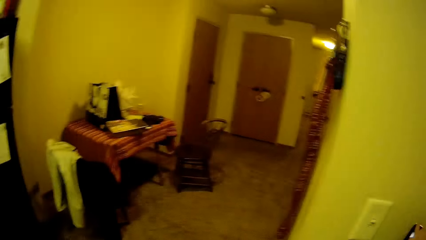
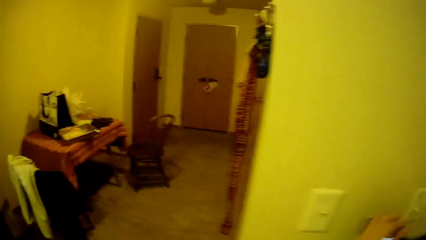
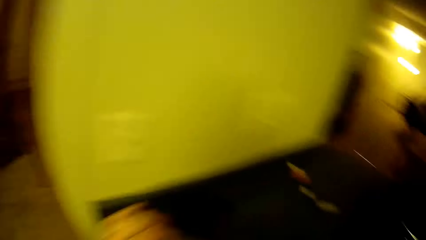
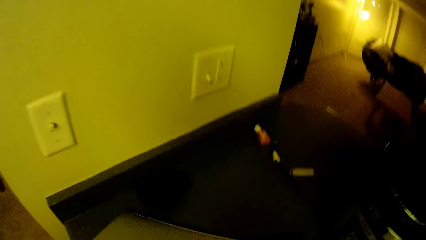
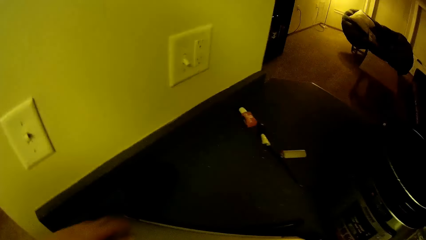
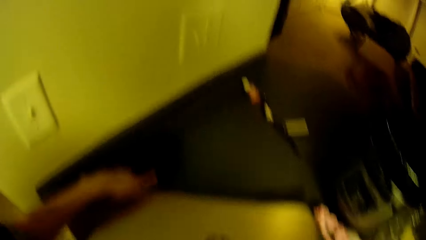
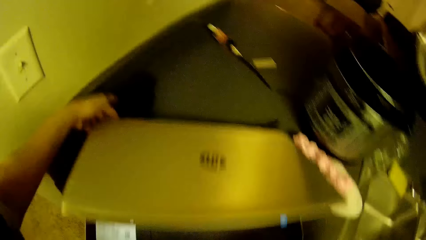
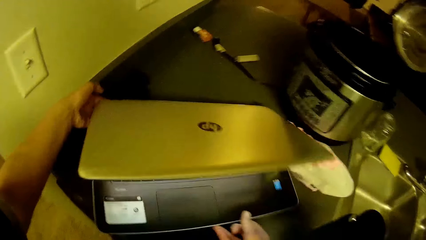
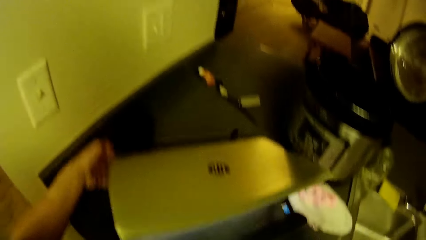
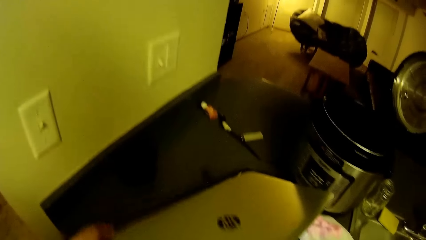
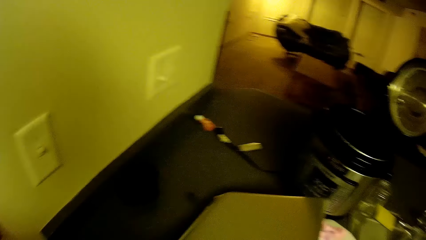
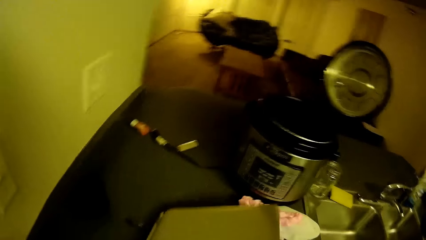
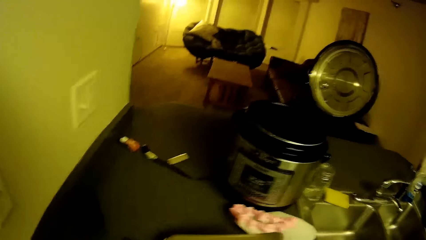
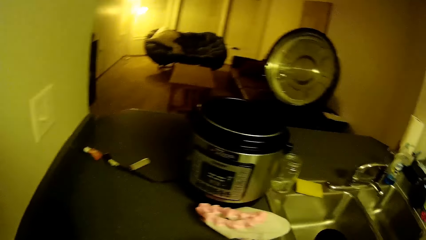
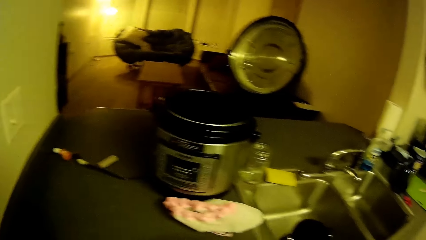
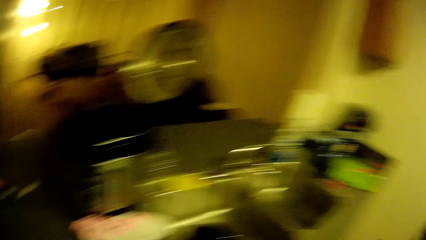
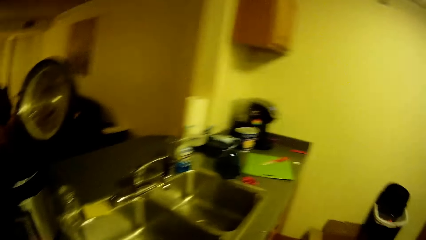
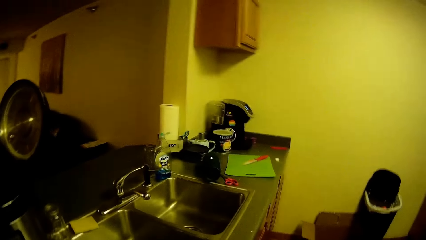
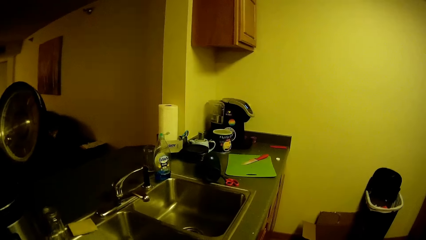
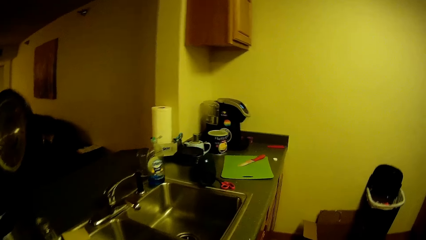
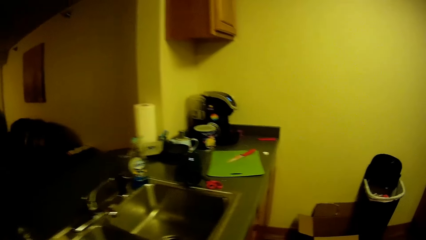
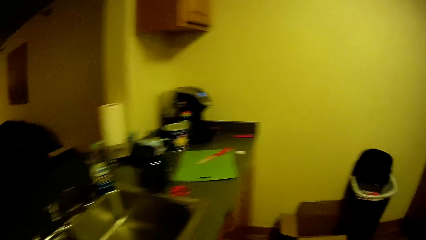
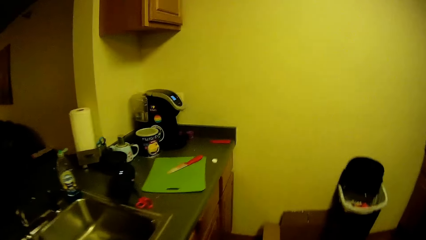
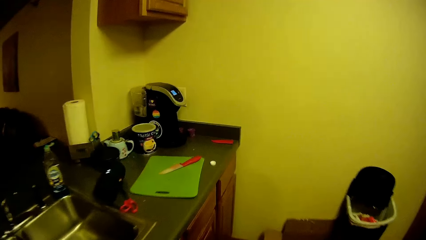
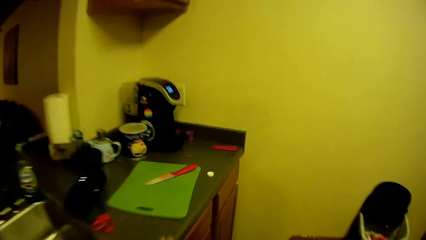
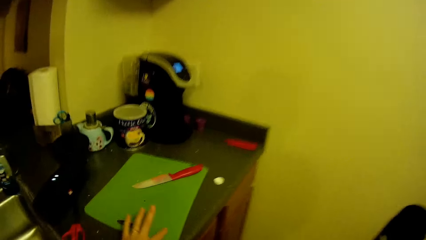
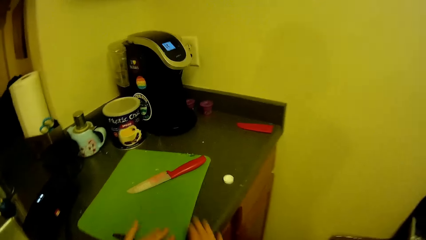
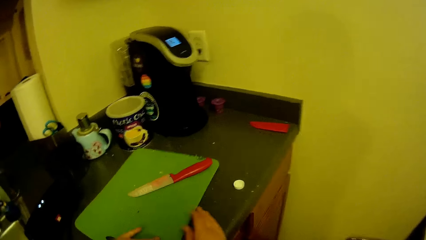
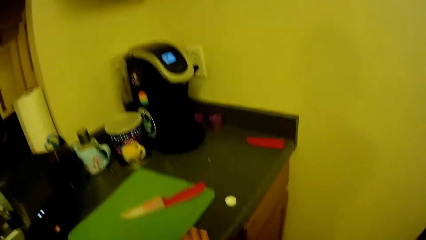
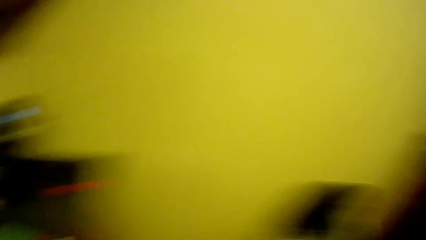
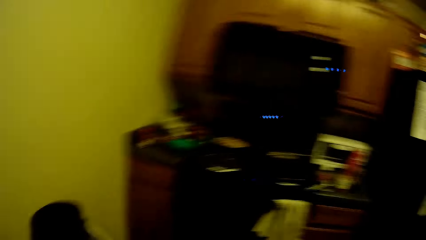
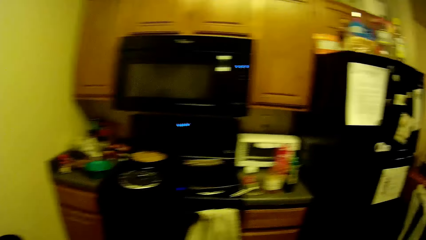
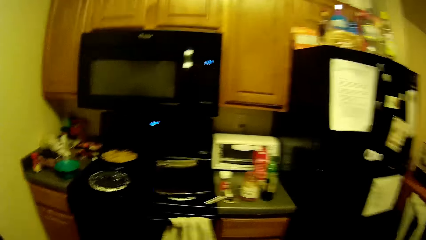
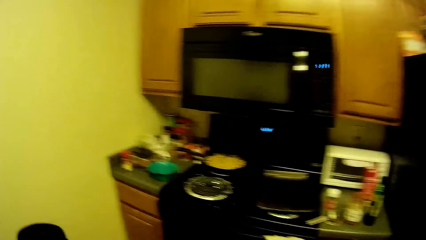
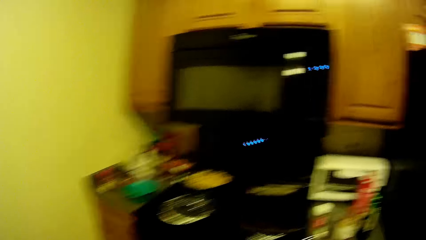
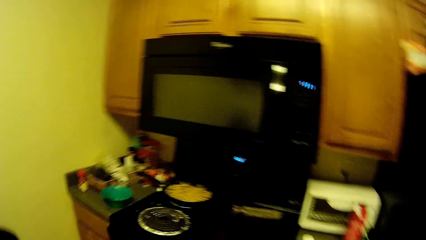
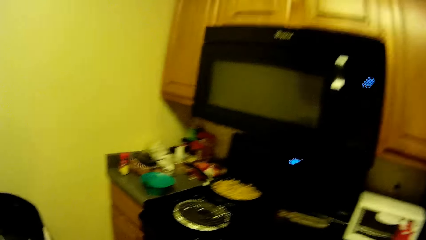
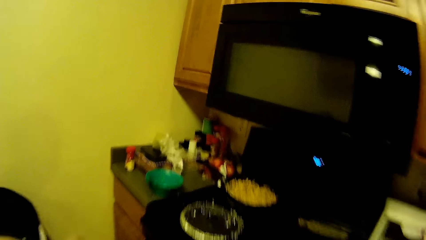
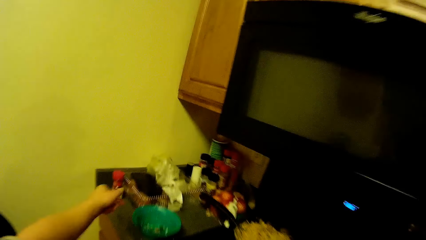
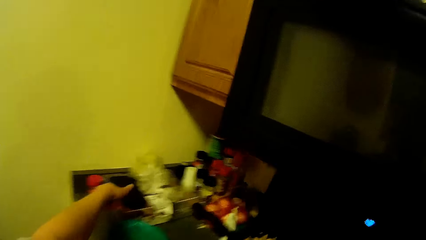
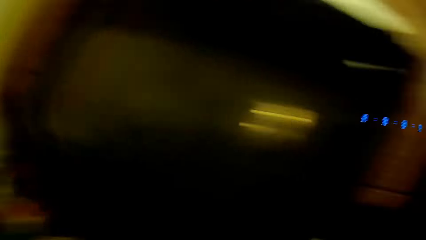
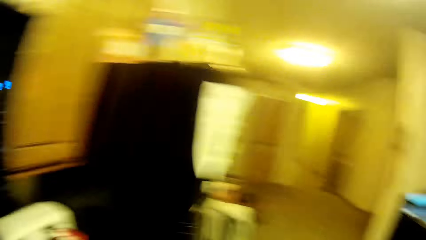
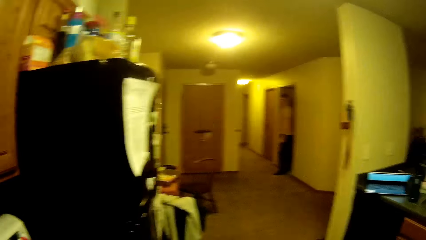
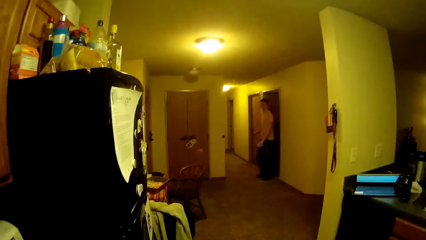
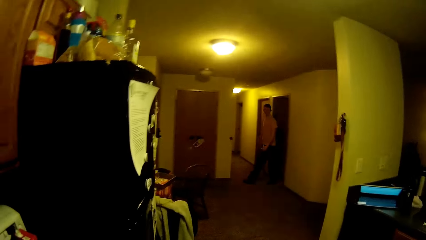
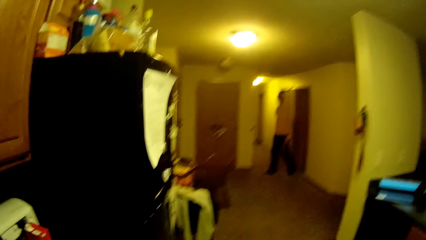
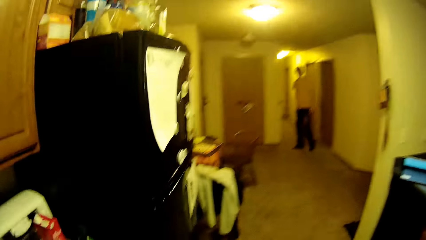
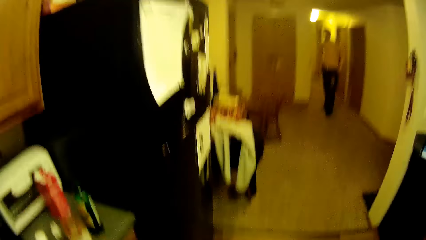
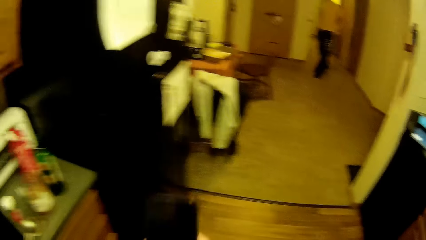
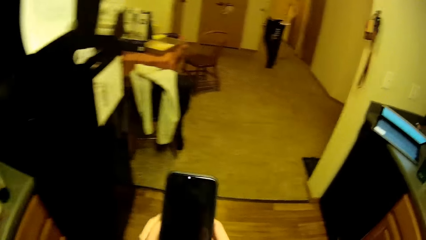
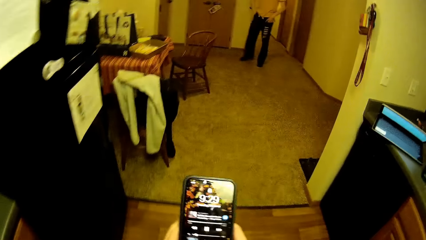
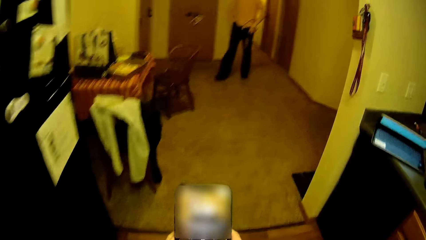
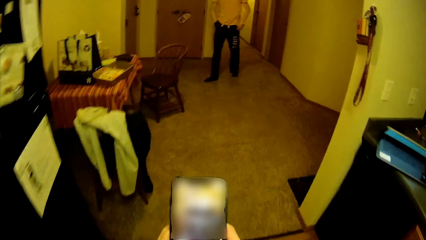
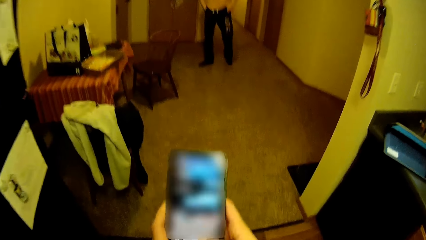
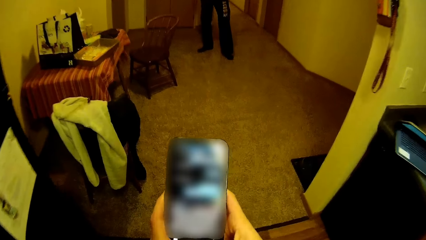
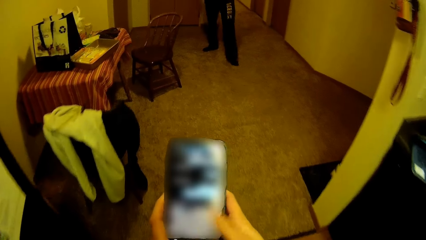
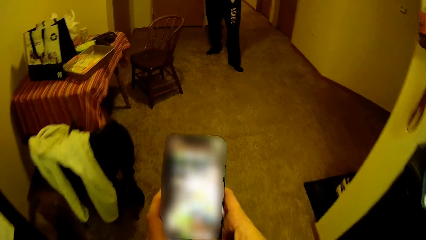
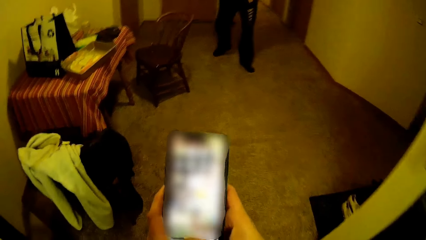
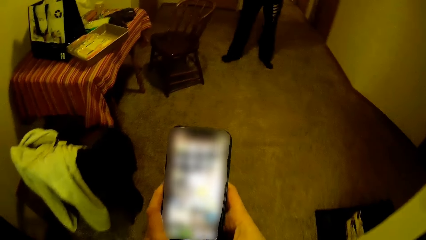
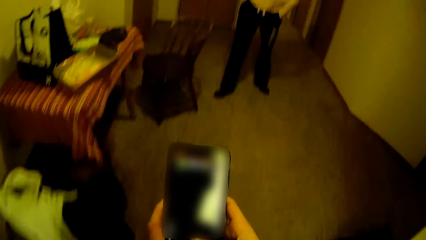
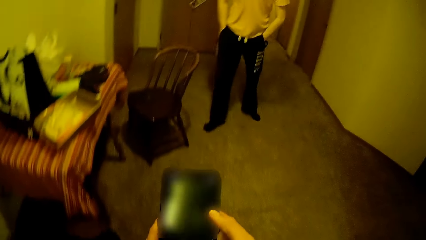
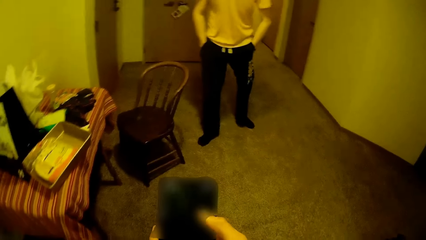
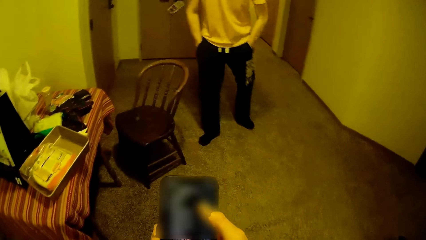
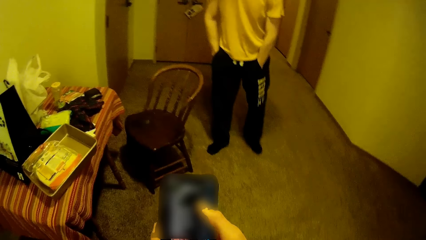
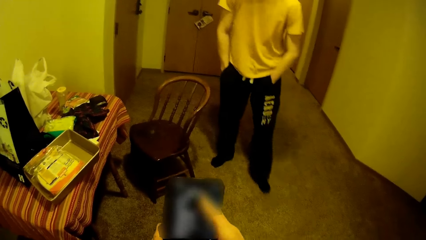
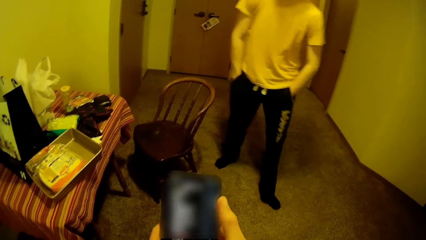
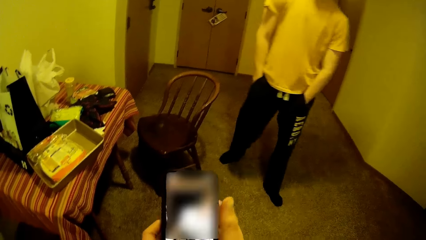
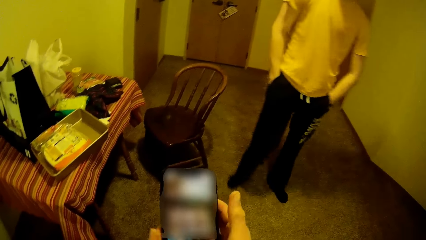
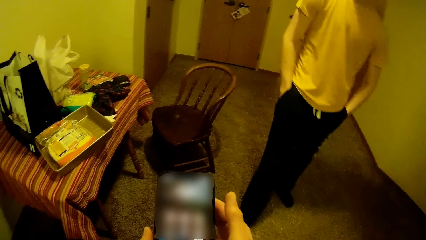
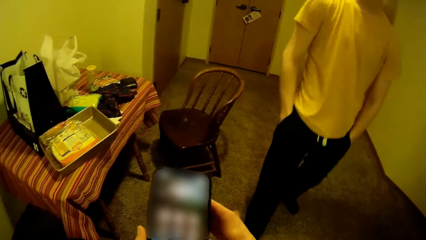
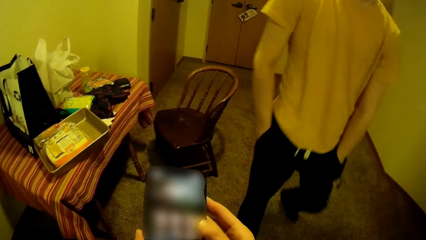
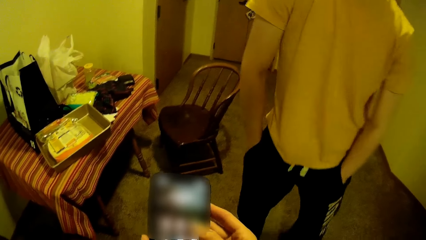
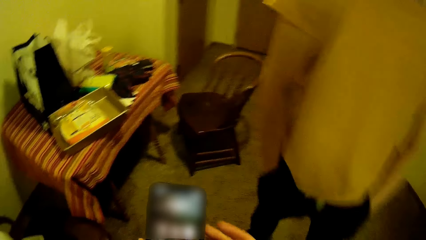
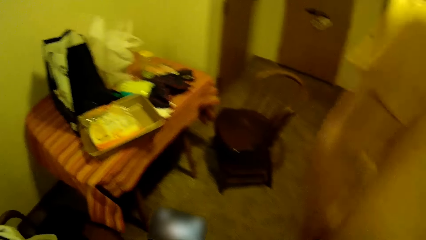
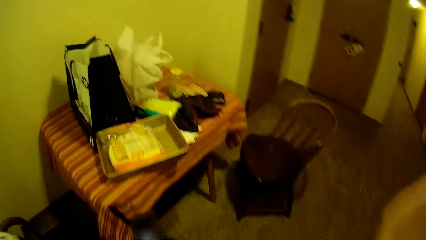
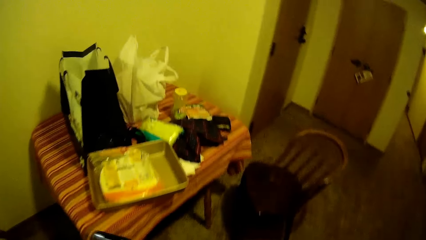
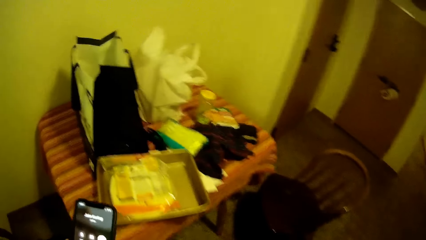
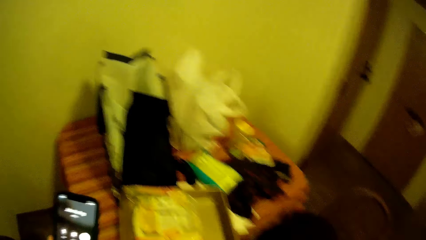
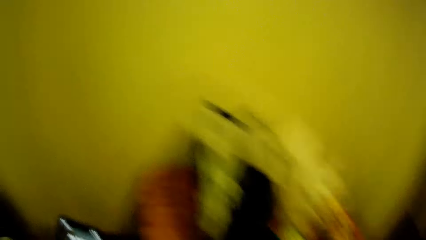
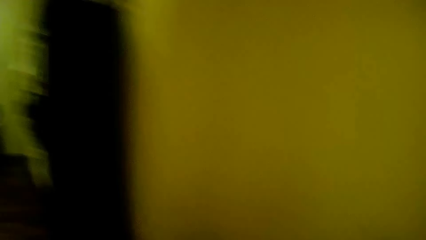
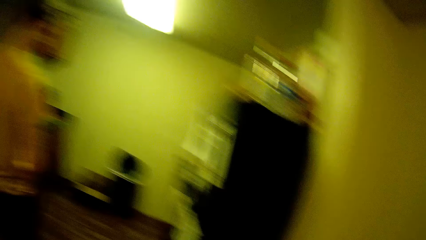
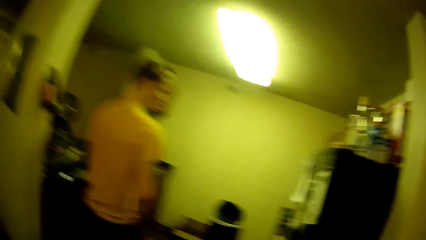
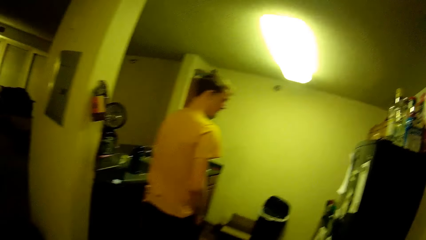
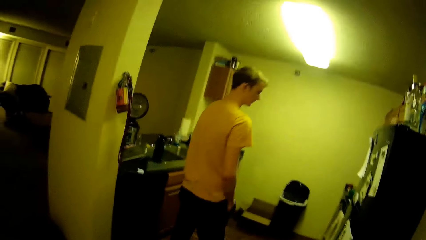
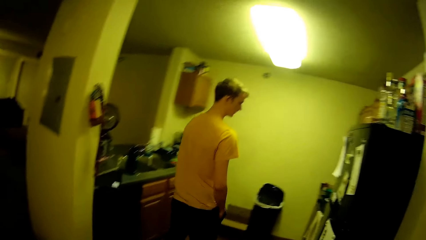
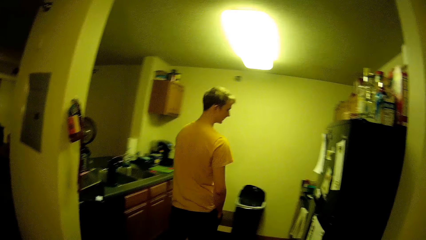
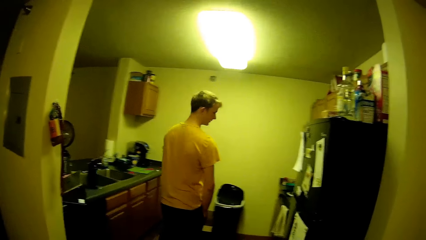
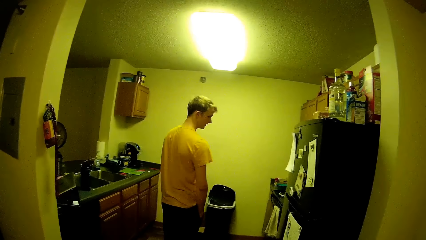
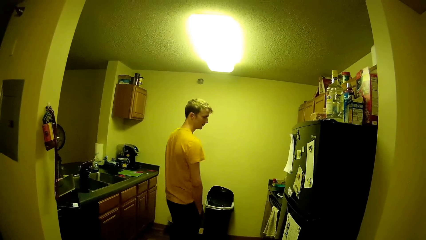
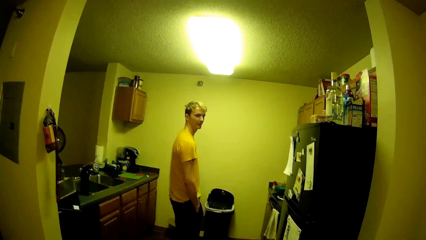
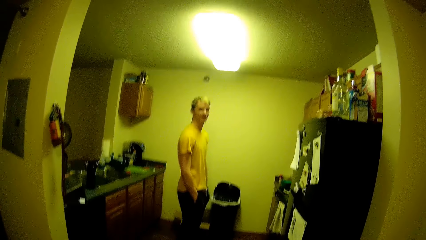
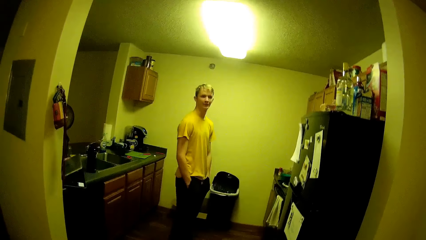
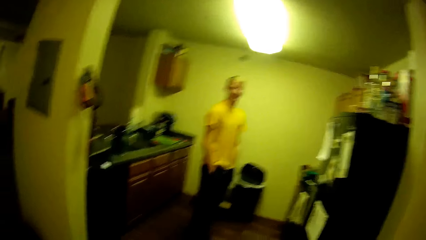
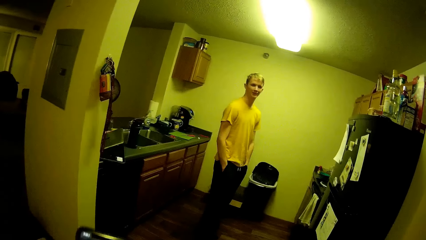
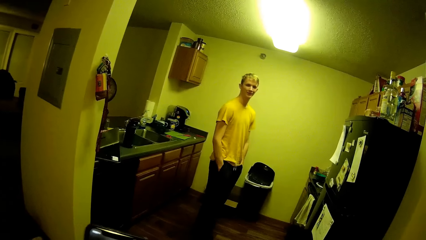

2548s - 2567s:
The camera wearer adjusts the laptop on the kitchen slab. They take the laptop. They walk around the kitchen. They adjust a chopping board with a knife on the kitchen slab. They pick up his phone from the container. A man walks out of a room towards the kitchen. The camera wearer operates his phone. They walk around the room. The man talks to the camera wearer.
